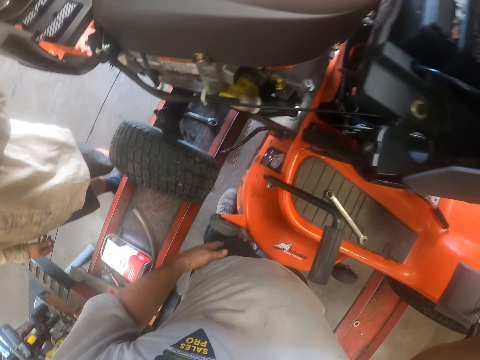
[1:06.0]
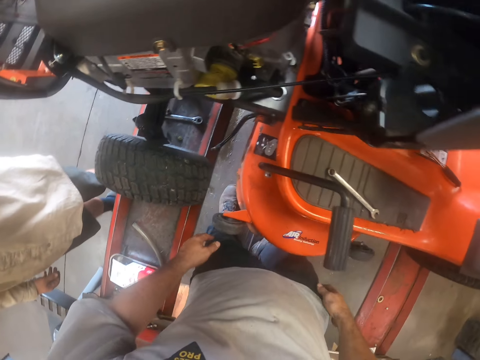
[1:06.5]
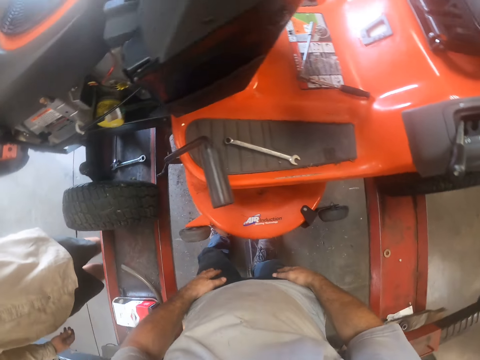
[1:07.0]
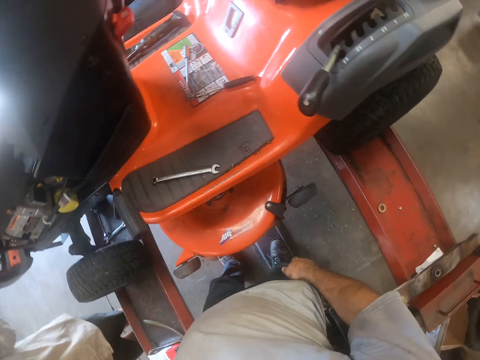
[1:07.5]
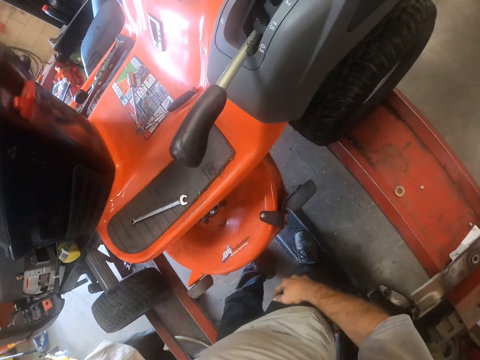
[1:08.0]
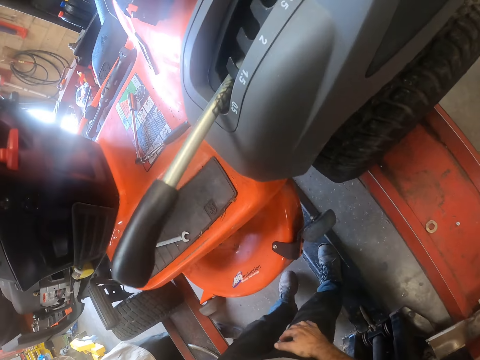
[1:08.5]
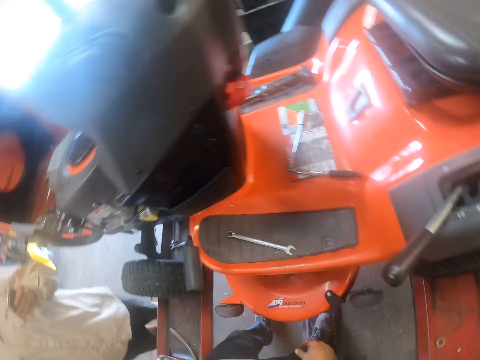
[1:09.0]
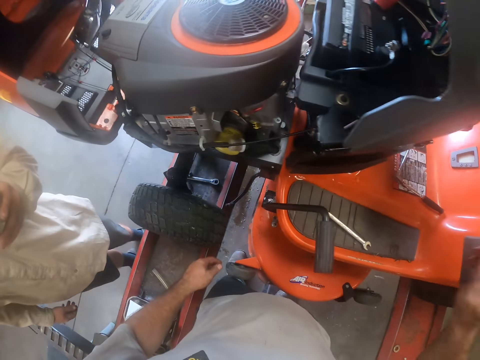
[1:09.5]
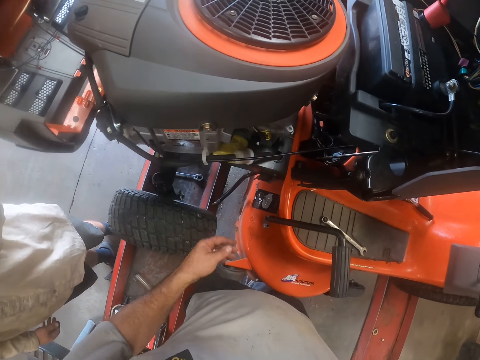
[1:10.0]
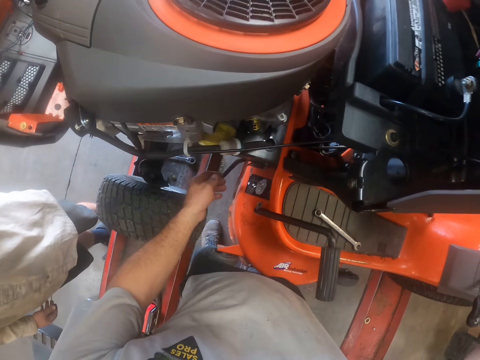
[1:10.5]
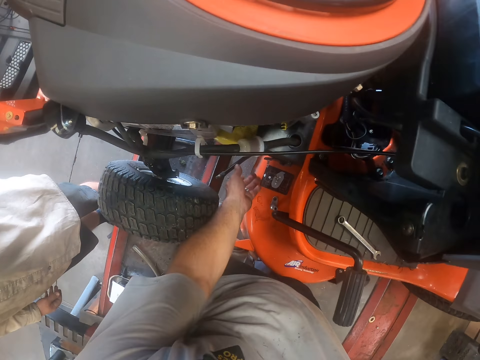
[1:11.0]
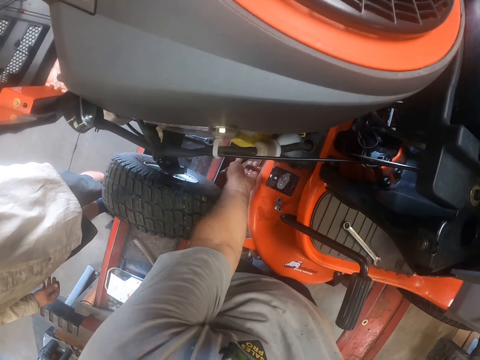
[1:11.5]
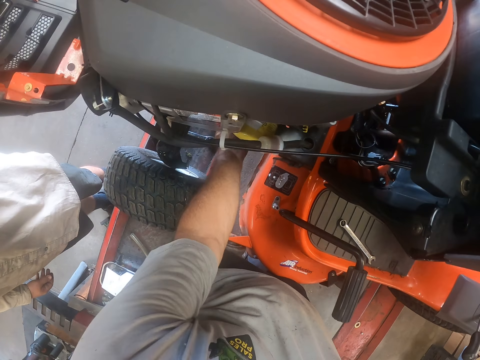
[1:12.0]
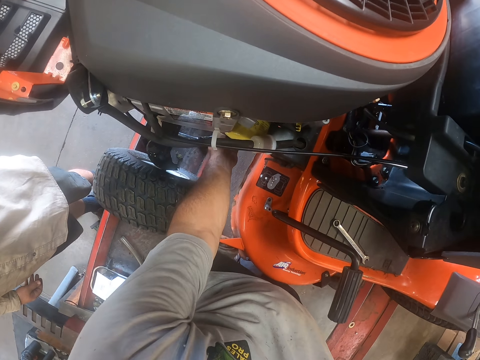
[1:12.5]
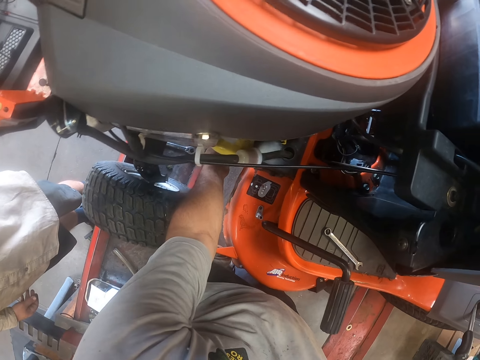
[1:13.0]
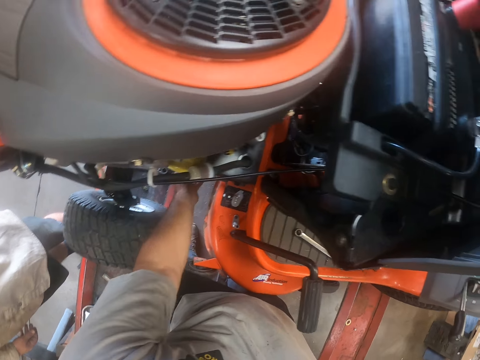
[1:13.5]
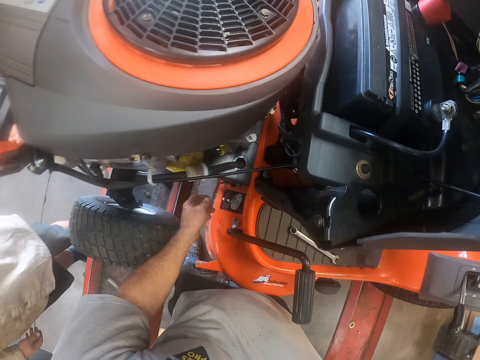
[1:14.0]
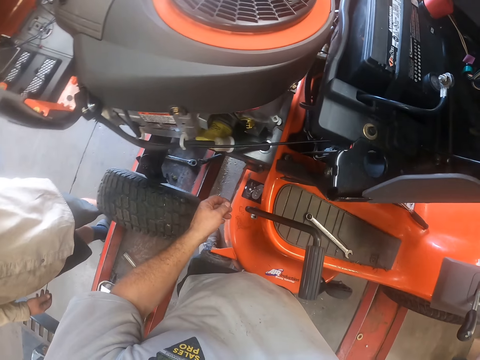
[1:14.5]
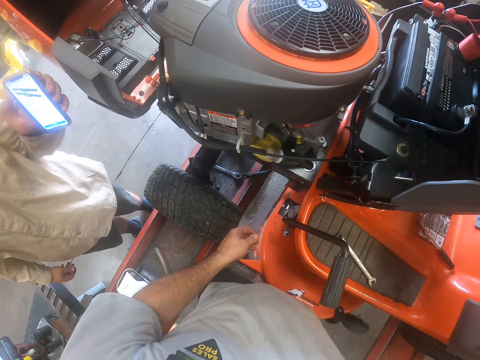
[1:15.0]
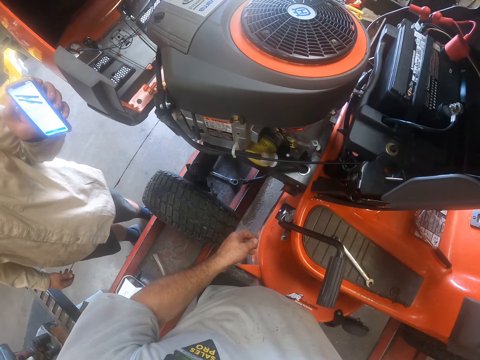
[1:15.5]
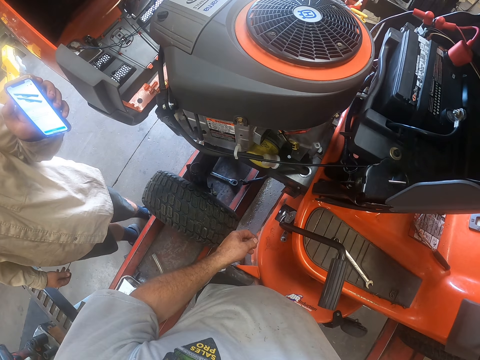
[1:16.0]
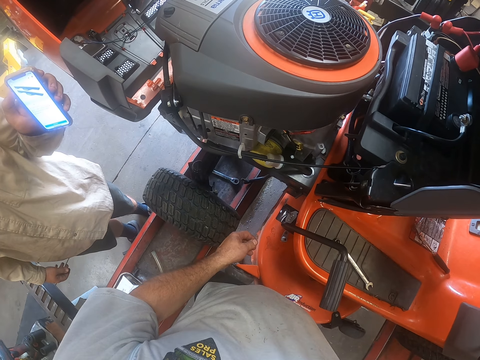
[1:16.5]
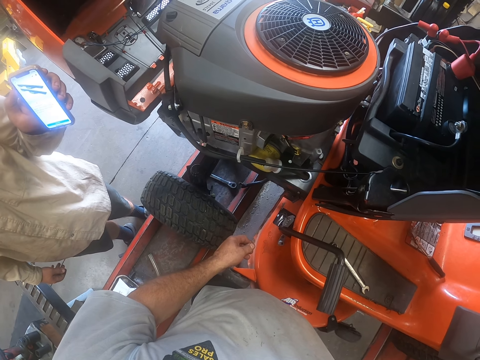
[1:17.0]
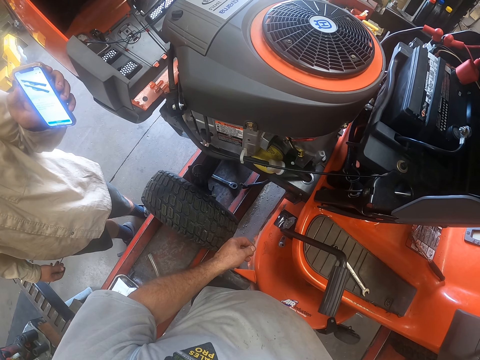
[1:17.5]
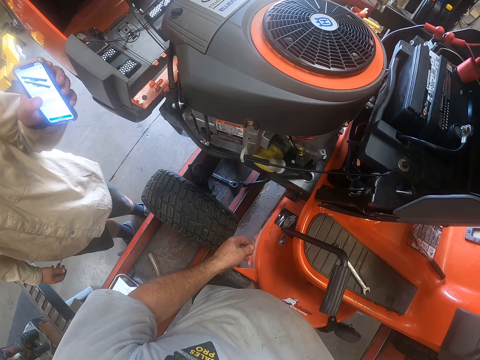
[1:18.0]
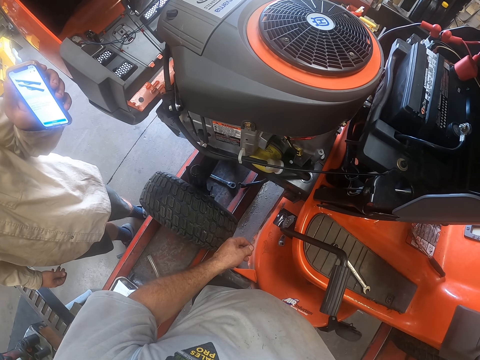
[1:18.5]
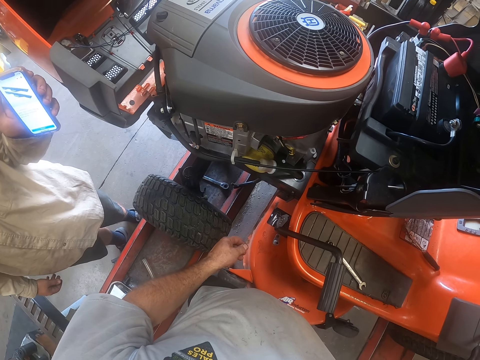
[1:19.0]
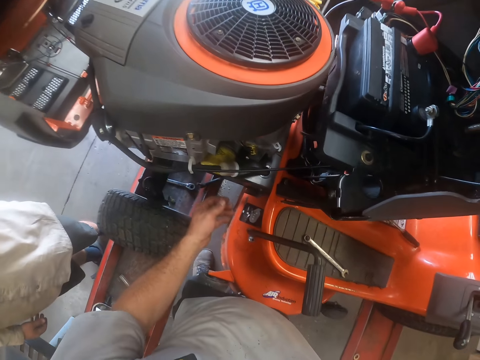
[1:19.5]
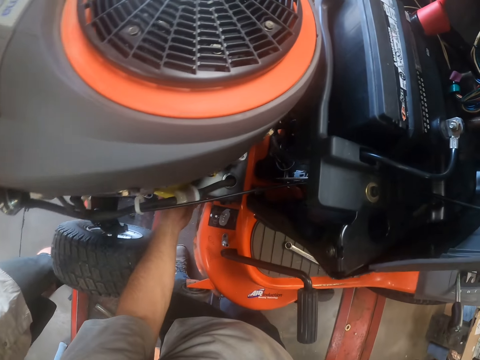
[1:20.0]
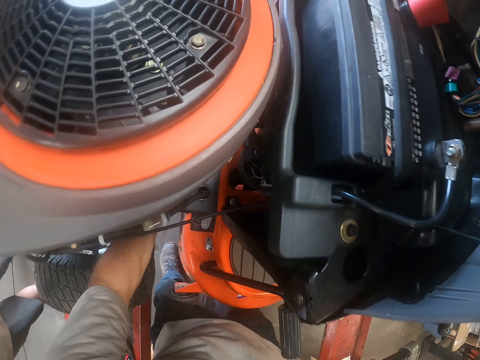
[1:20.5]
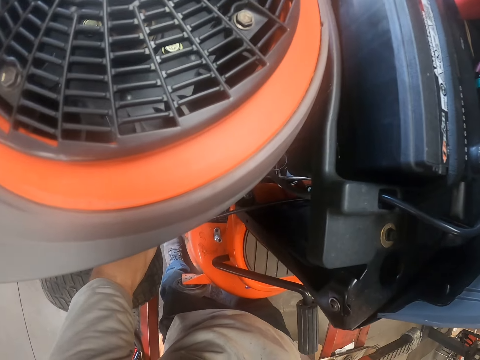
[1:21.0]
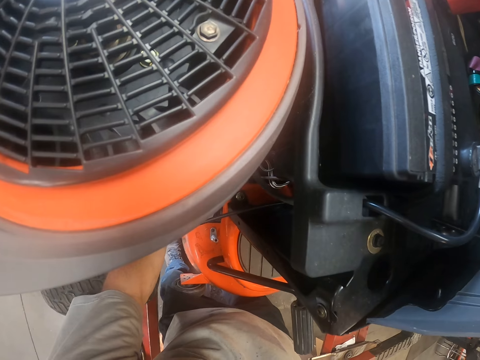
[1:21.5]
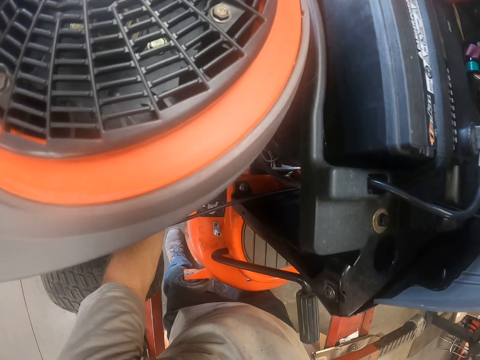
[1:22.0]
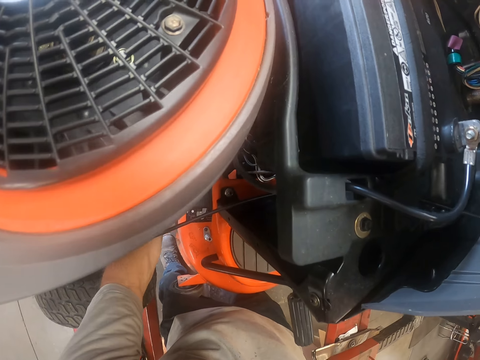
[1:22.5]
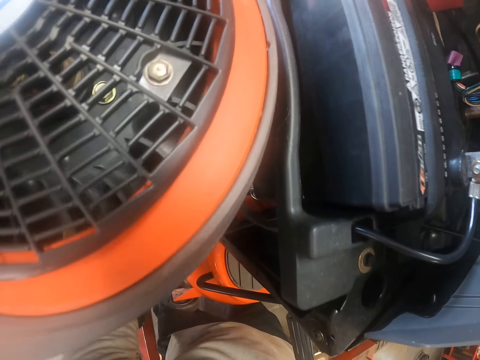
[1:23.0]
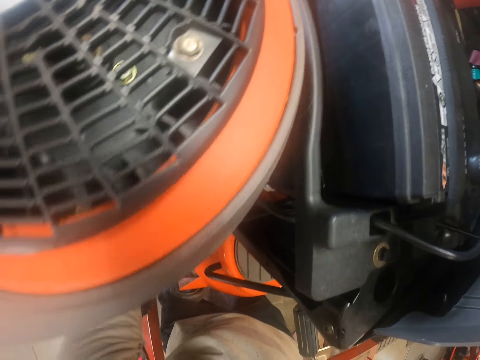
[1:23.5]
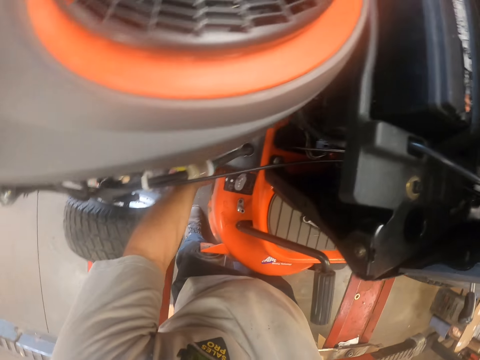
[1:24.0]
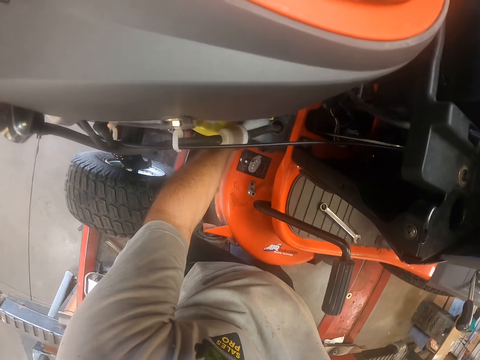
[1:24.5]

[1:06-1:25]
The camera wearer touches his jeans with his hands. He turns around. He holds a hose under the lawn tractor with his left hand. He fixes lawn mower parts. He looks at the phone with a man. He puts his left hand under the lawn tractor. He fixes the lawn mower.

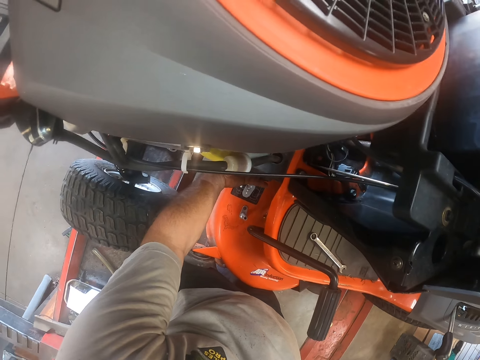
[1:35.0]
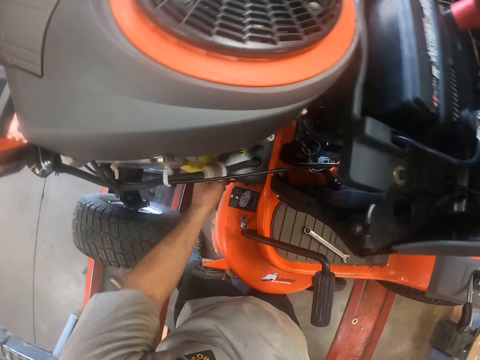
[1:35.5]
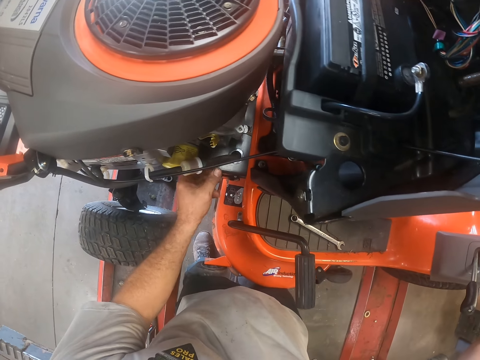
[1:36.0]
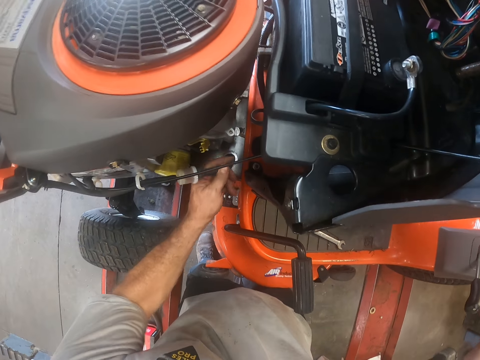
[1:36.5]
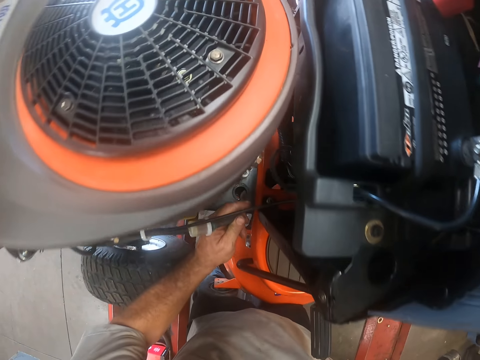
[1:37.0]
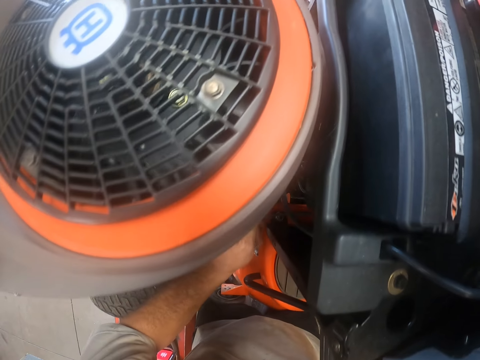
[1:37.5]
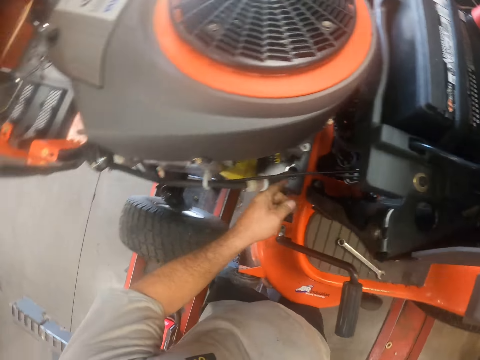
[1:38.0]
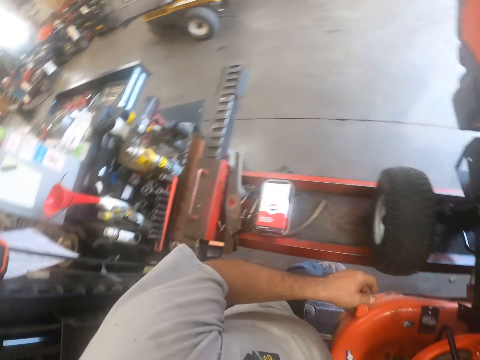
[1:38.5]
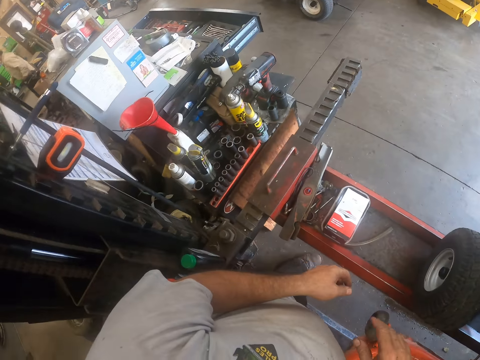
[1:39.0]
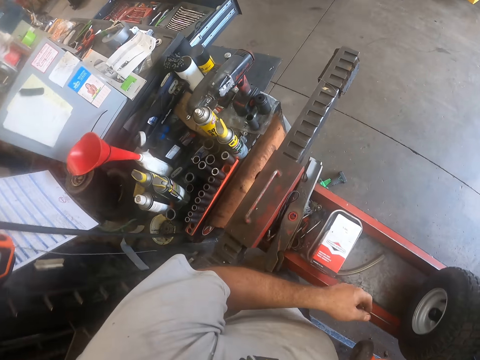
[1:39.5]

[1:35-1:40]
The camera wearer holds the hose with his left hand. He looks around.

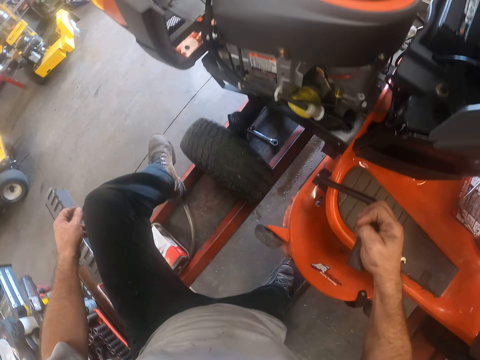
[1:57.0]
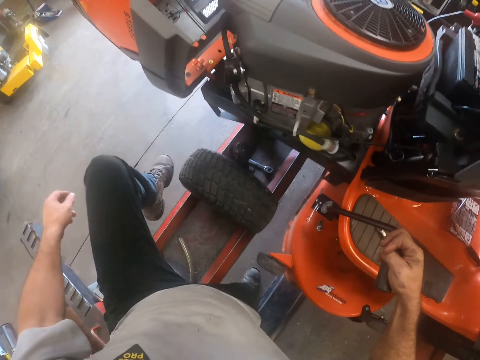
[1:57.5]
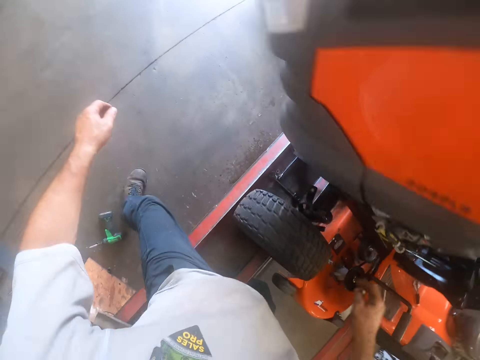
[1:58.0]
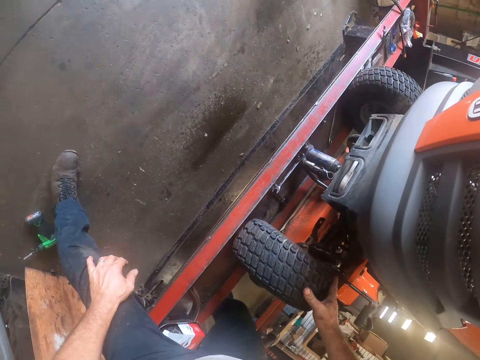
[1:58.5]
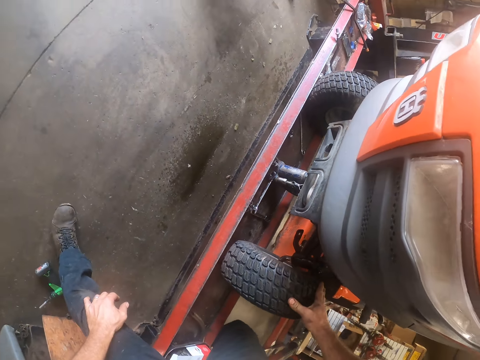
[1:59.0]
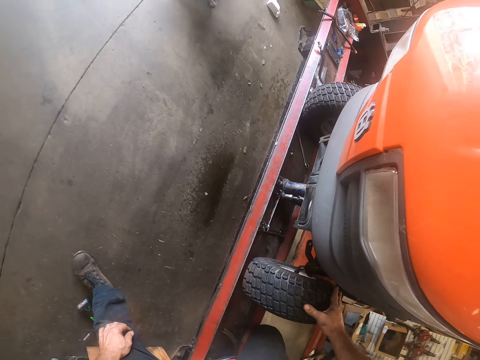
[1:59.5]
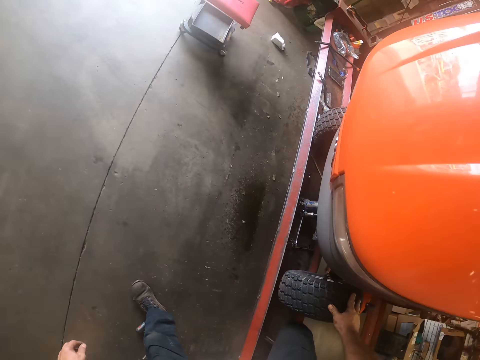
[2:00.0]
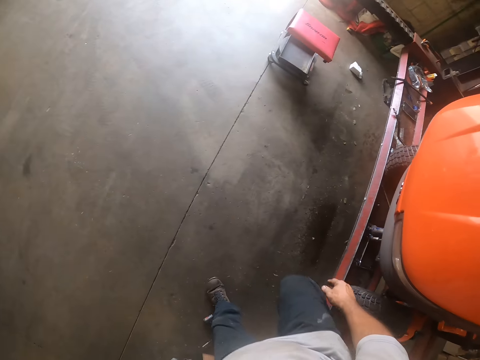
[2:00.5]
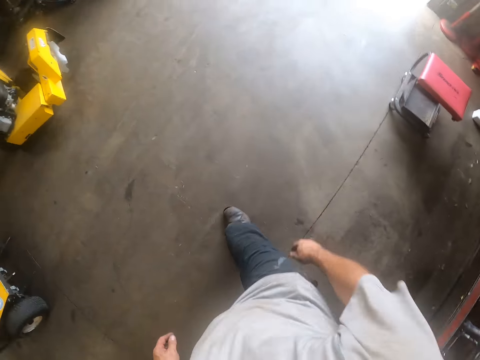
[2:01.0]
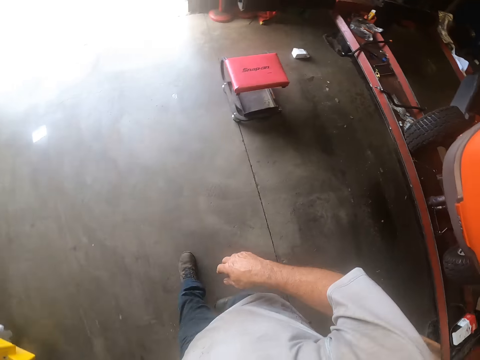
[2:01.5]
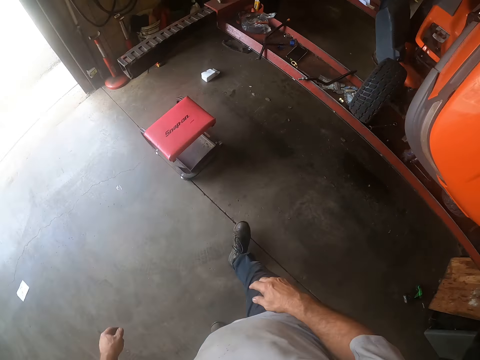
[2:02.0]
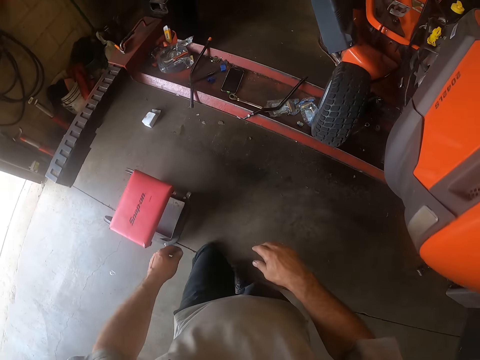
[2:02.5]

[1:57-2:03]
The camera wearer crosses over the lift. He puts his hand on the lawn tractor tire.
